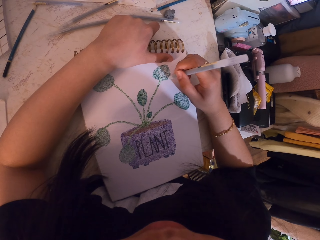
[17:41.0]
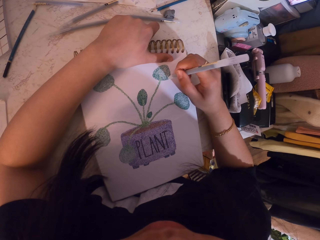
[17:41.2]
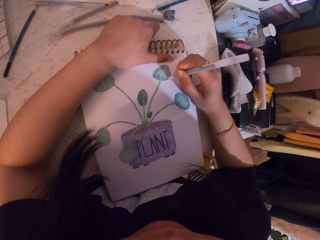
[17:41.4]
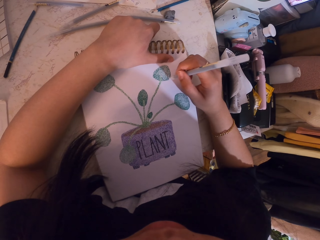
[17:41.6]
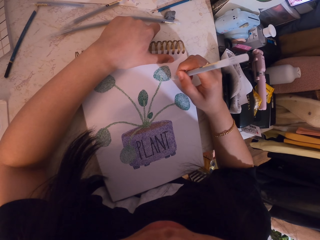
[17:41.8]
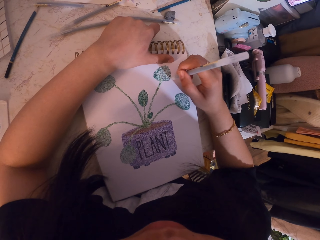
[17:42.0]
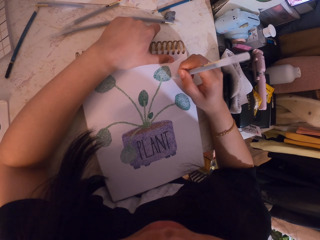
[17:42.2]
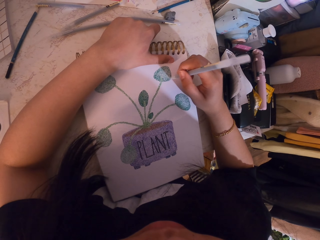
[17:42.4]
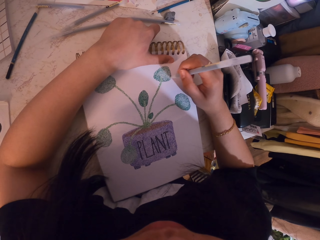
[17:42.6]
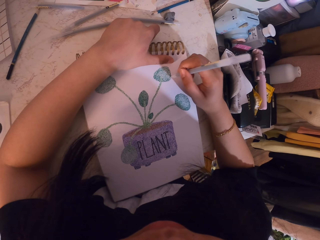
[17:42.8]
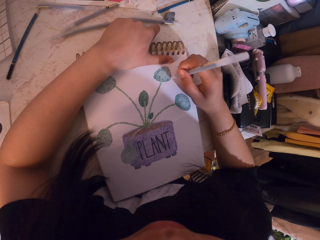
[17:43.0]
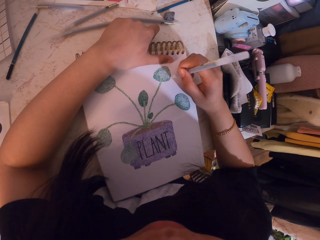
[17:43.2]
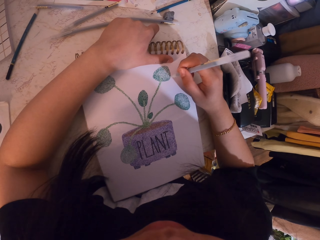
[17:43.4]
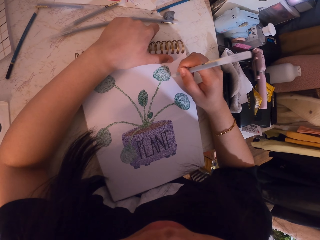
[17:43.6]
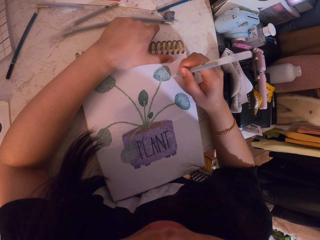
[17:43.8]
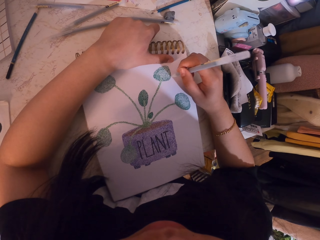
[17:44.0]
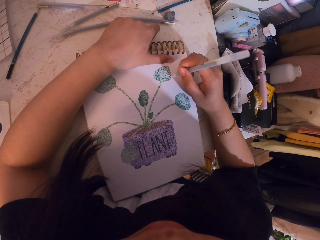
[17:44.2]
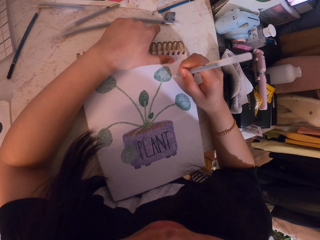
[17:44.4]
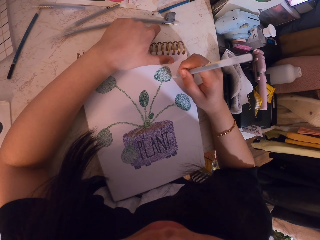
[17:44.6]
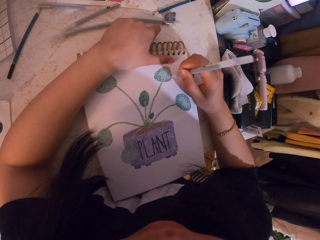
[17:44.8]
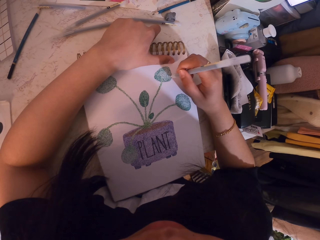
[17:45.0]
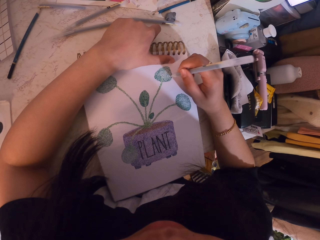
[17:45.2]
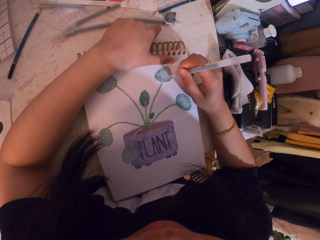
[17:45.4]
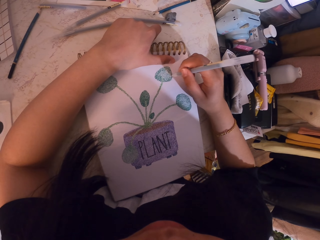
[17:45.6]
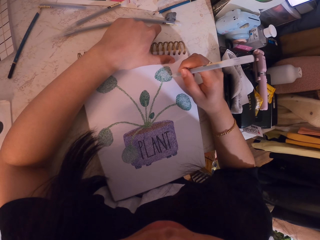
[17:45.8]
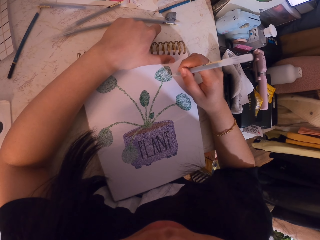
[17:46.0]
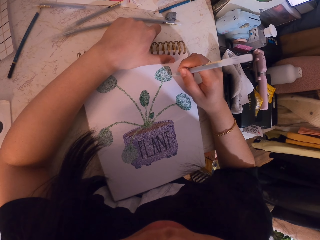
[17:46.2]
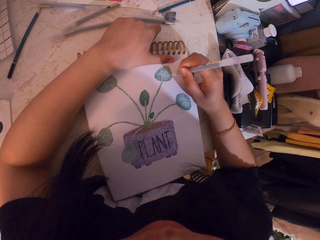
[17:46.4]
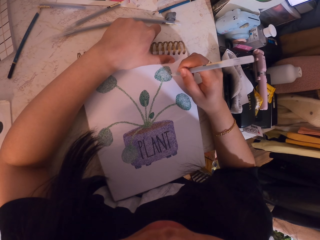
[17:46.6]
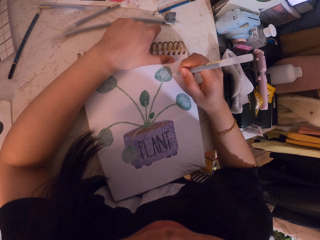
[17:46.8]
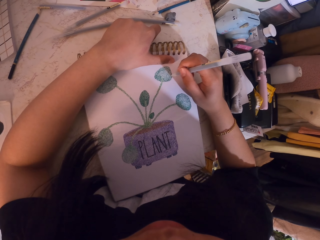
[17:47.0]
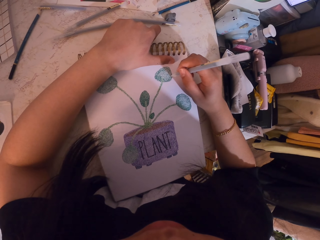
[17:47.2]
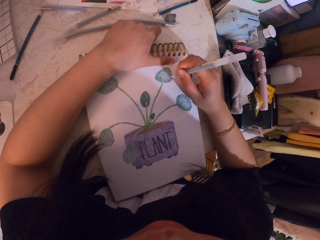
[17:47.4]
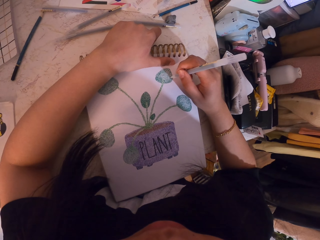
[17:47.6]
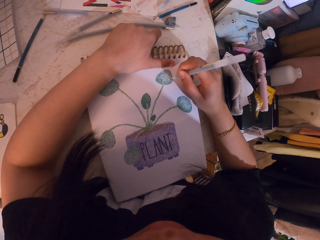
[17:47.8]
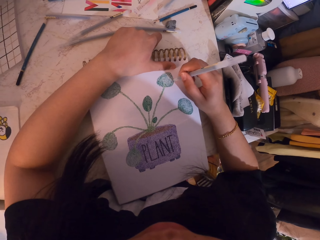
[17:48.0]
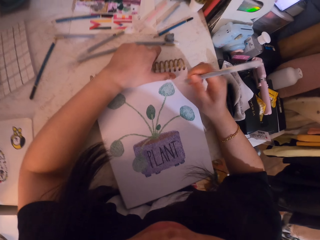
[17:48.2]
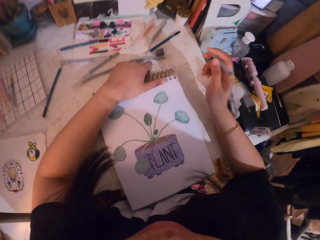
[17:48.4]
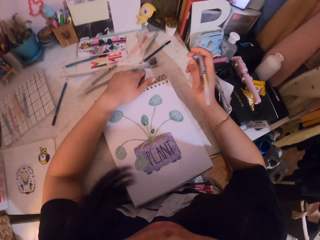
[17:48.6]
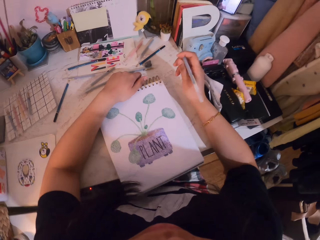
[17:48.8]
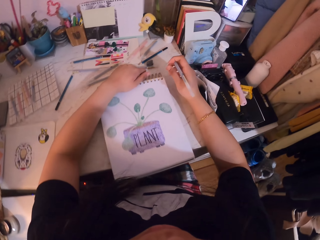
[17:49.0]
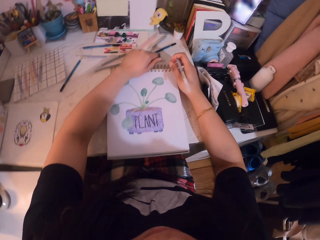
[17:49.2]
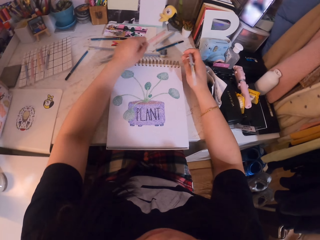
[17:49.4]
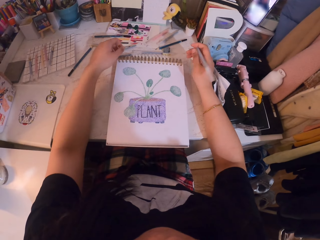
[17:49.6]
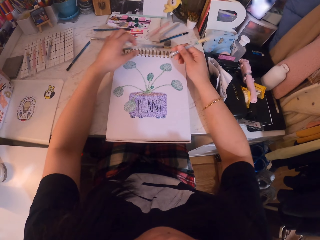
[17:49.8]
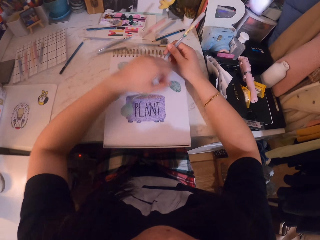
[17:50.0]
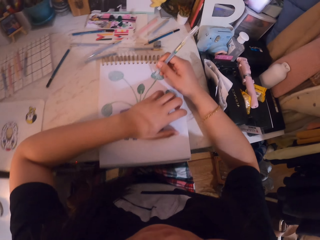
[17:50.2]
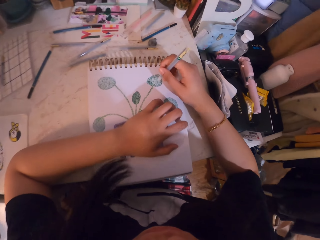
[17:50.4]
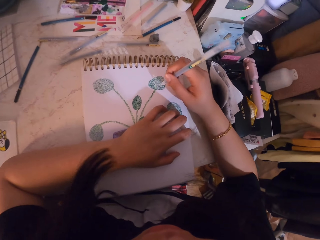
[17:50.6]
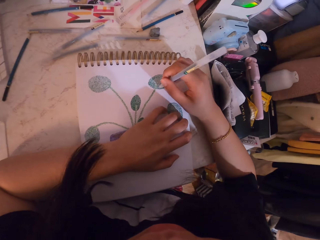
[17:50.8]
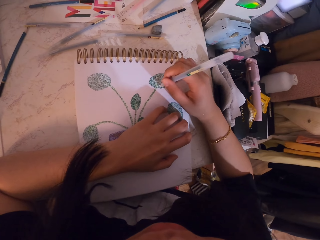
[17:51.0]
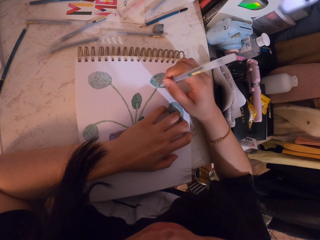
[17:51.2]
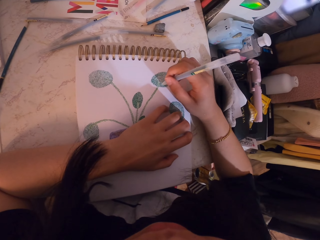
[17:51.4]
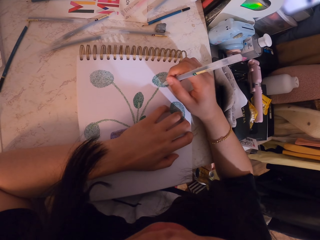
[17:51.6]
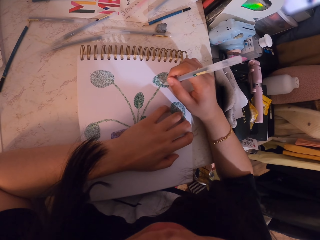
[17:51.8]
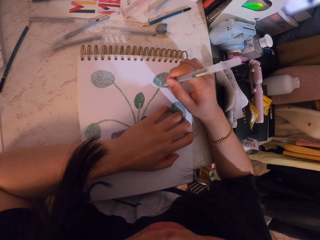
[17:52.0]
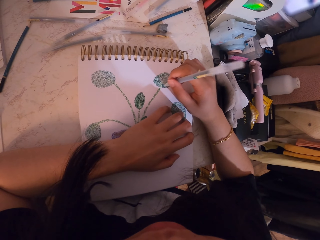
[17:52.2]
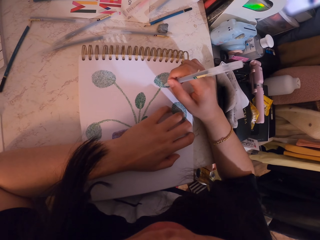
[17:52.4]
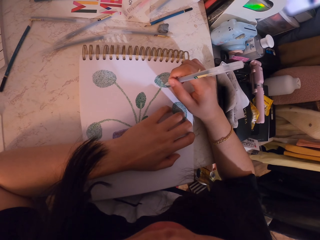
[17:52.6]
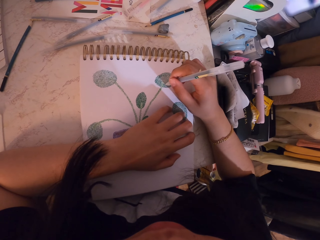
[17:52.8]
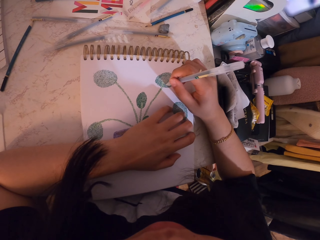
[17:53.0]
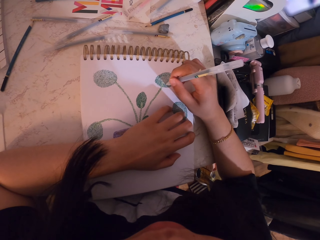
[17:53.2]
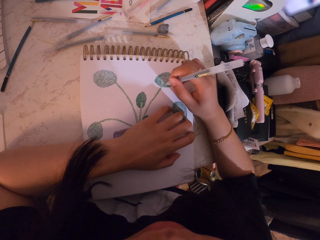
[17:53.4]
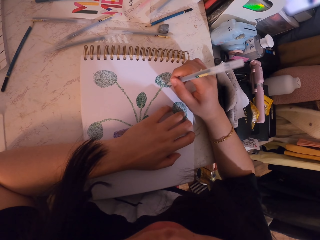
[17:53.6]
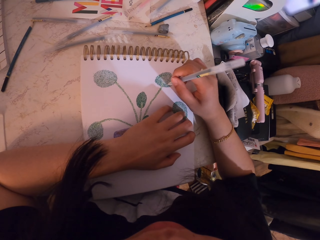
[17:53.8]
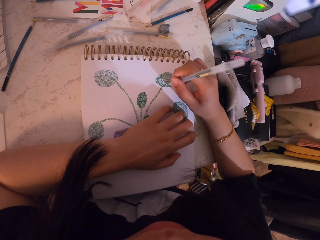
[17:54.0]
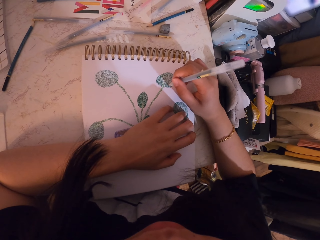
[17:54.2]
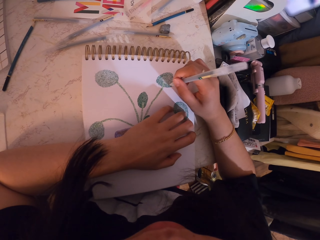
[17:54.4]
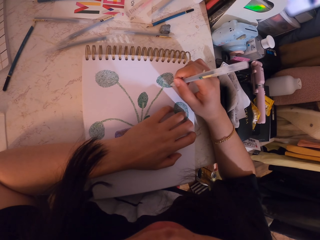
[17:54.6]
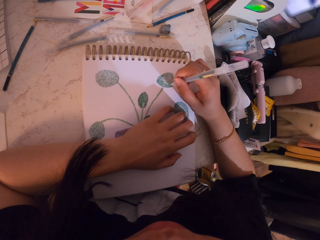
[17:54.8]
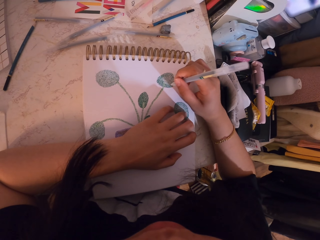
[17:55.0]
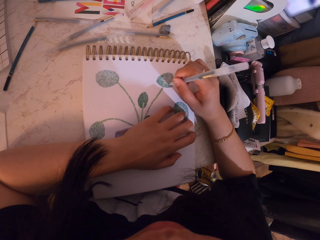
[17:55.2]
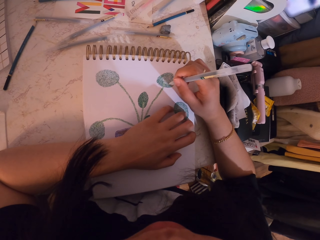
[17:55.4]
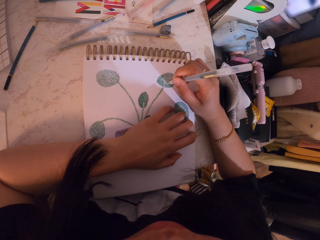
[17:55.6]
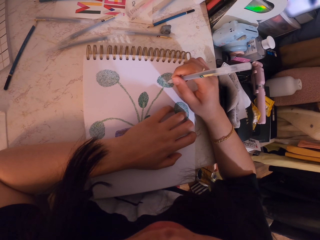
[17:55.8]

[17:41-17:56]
The camera wearer looks at the book. They move the book on the table, place a hand on the book, and make dots on the book with a pen.

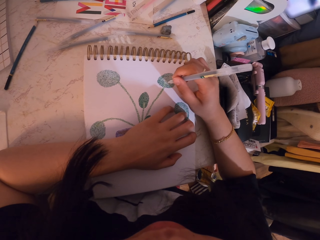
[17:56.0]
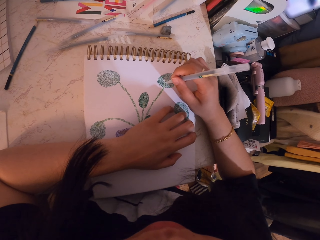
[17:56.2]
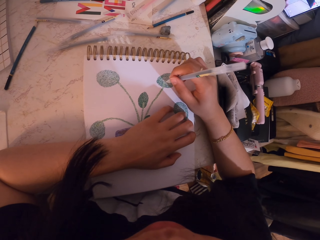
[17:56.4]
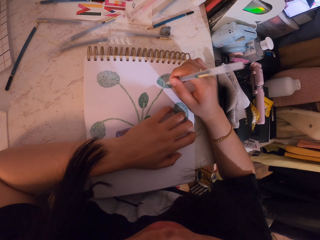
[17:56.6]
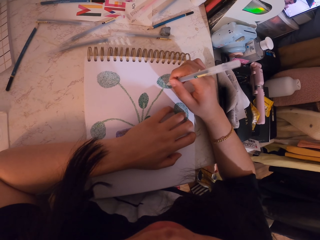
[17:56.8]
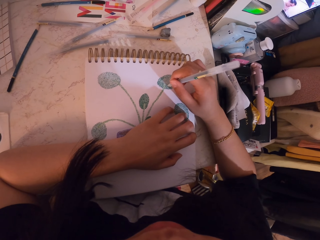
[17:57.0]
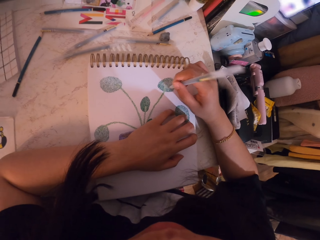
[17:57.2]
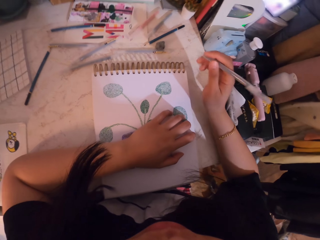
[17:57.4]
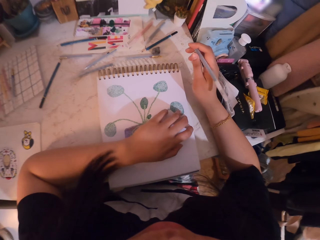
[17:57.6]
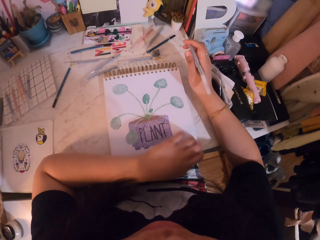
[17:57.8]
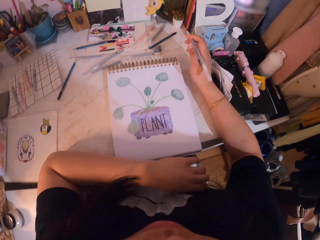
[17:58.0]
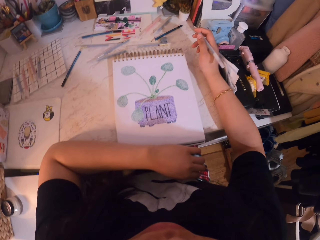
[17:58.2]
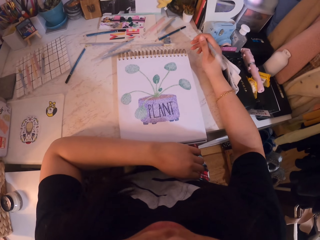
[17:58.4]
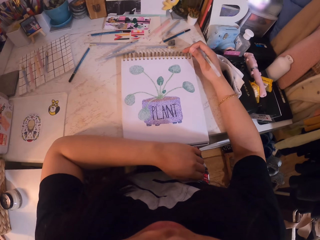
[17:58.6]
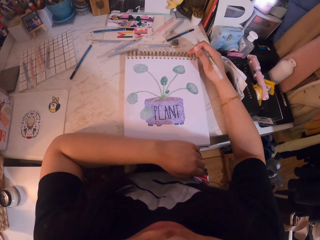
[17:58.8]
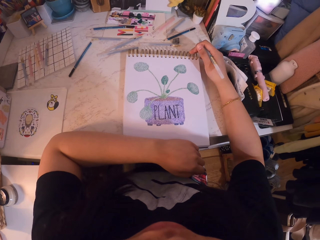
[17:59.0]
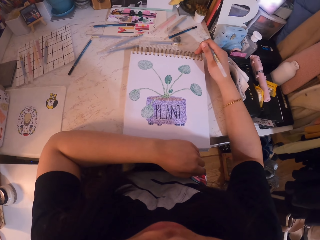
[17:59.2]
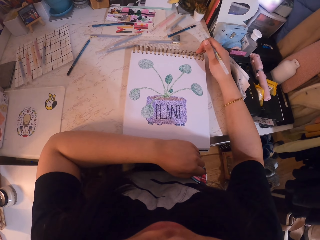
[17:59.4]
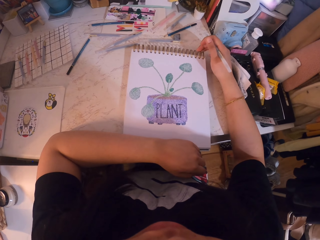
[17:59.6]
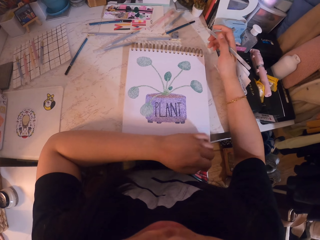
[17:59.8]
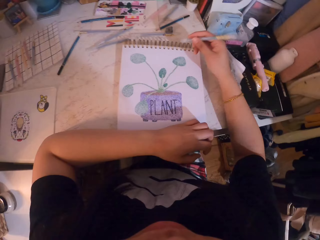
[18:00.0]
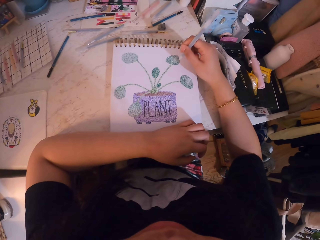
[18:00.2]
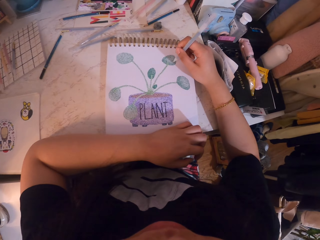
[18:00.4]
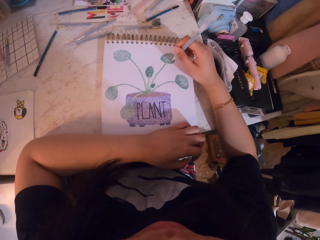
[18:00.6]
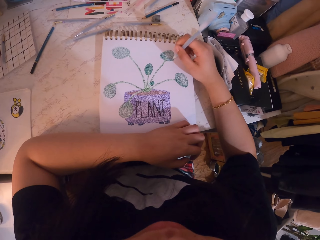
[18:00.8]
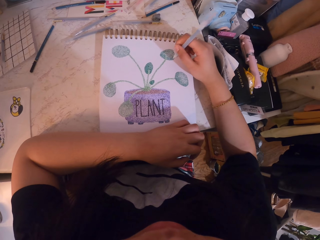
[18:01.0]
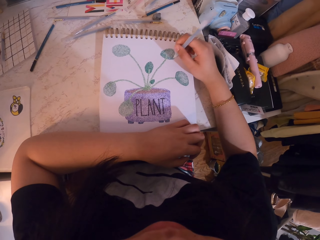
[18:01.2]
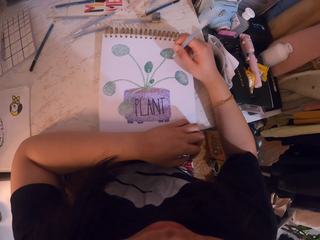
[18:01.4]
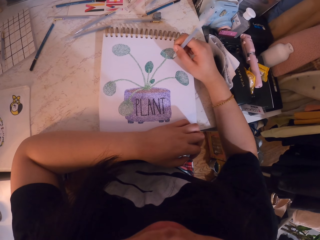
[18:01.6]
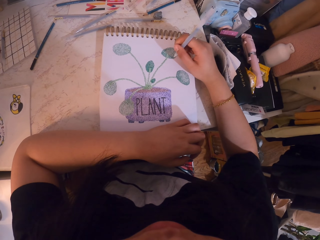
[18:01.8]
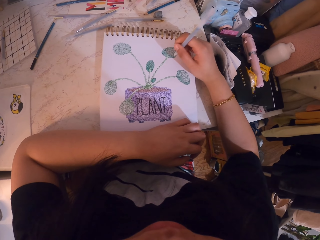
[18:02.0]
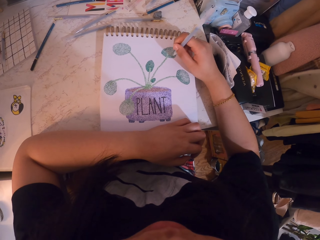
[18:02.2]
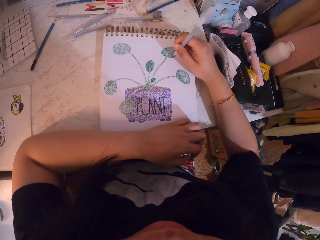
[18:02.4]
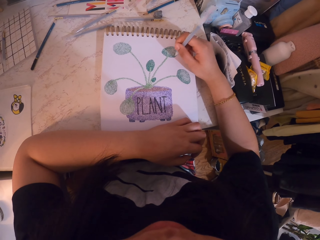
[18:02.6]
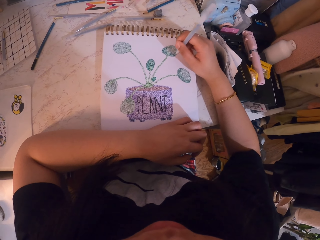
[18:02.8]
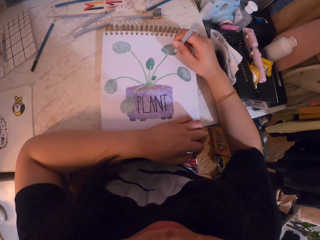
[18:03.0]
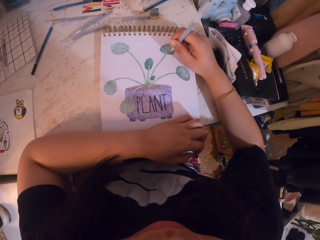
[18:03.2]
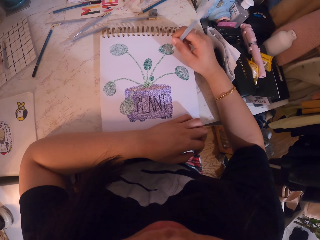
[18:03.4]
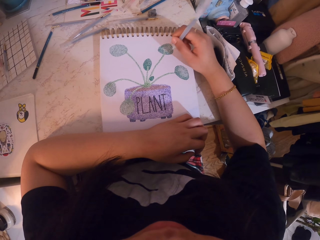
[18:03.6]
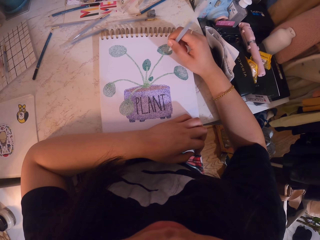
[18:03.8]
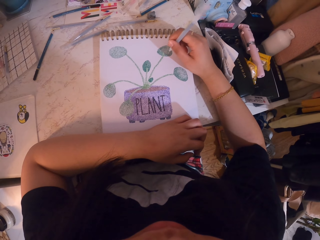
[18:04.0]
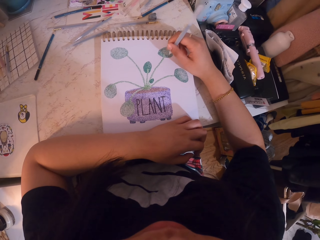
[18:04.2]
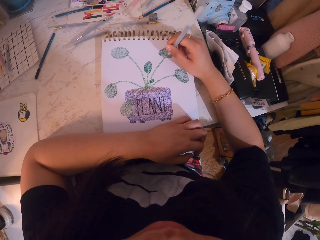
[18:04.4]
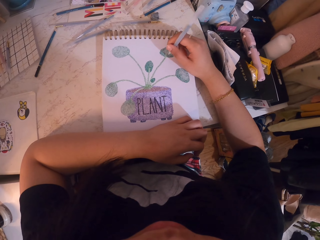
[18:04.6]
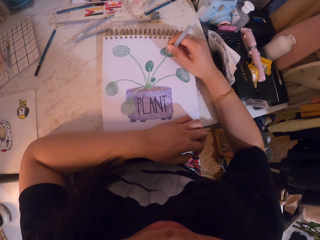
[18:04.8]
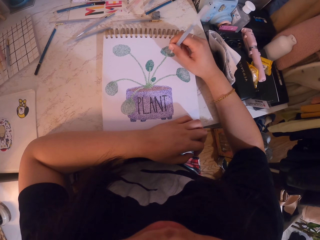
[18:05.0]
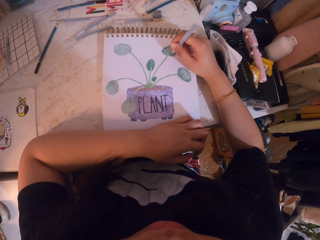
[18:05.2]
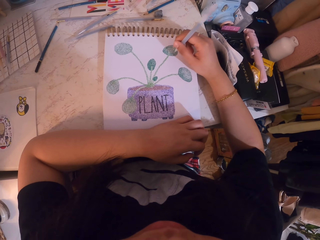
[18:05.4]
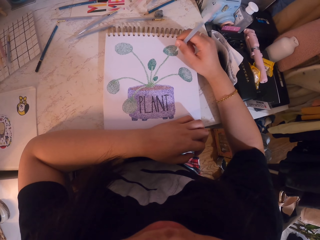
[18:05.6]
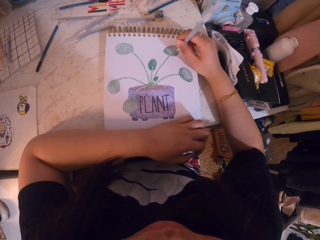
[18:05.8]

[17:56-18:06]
The camera wearer moves their hand on the book. They look around. They move the book on the table. They stare at the sketch. They make dots on the book with a pen.
